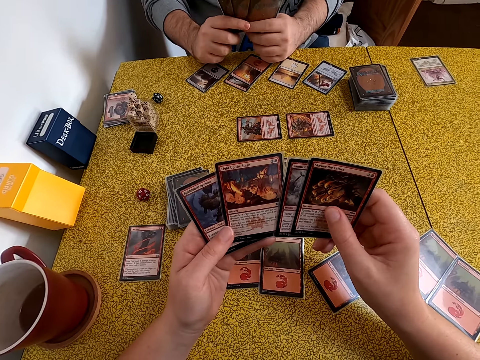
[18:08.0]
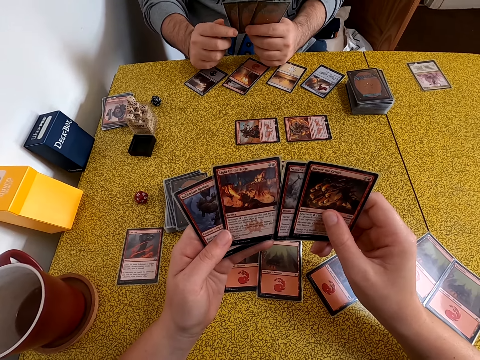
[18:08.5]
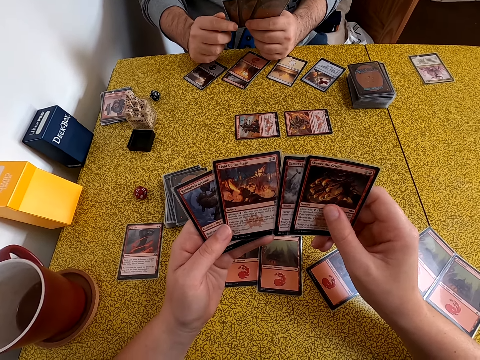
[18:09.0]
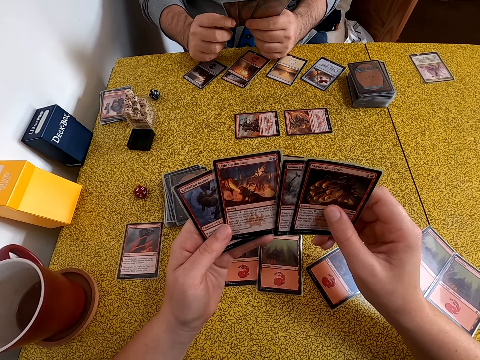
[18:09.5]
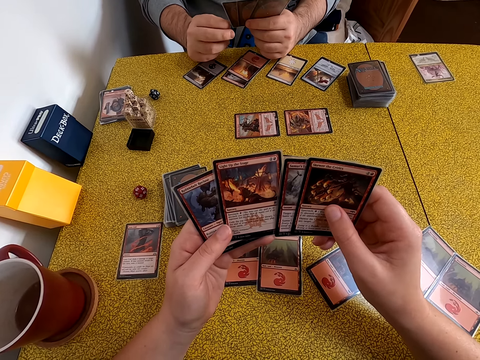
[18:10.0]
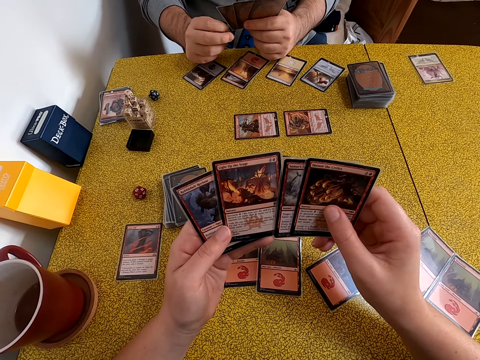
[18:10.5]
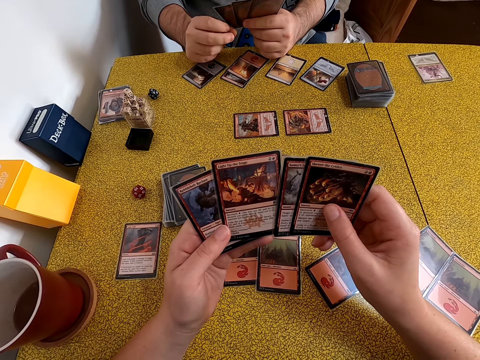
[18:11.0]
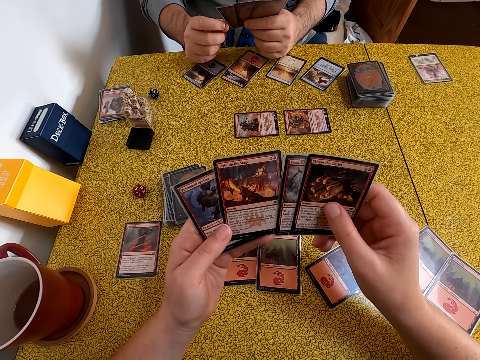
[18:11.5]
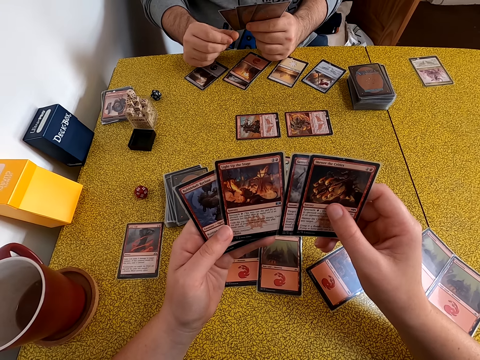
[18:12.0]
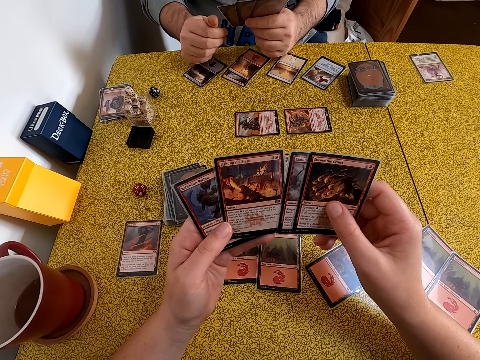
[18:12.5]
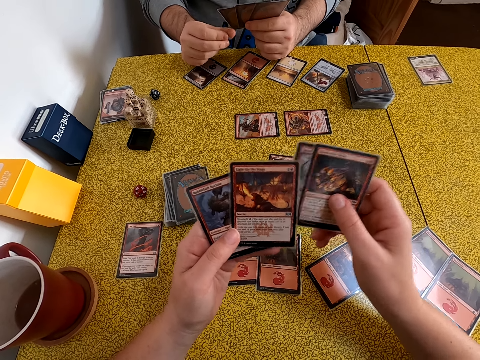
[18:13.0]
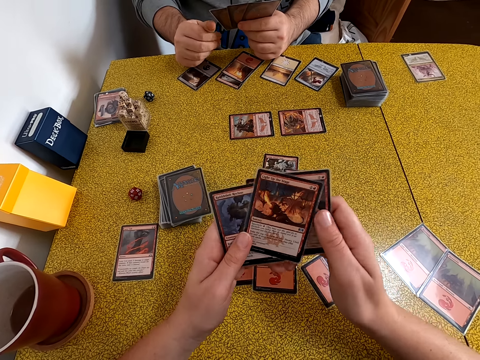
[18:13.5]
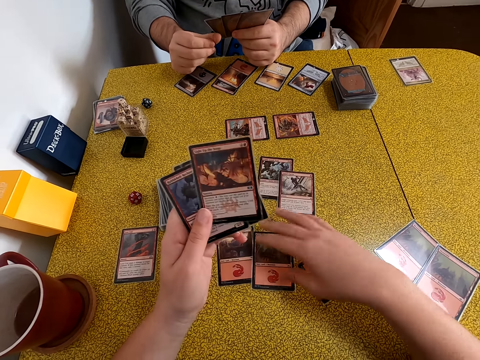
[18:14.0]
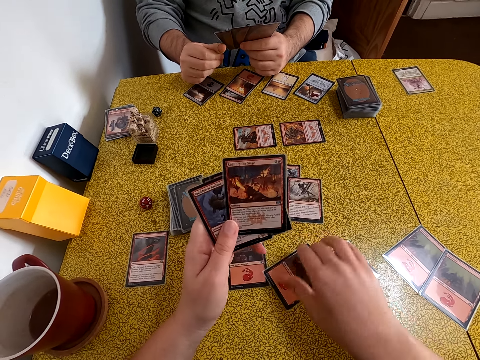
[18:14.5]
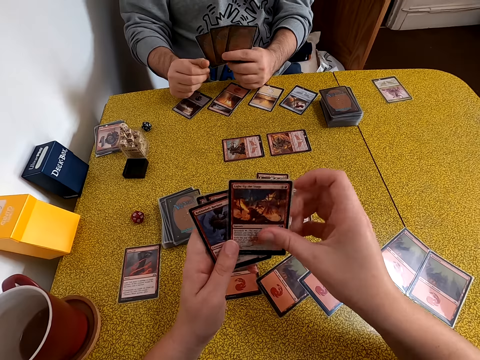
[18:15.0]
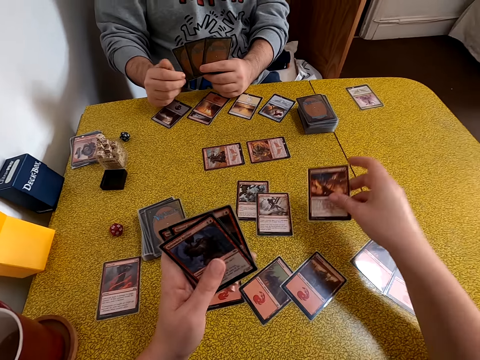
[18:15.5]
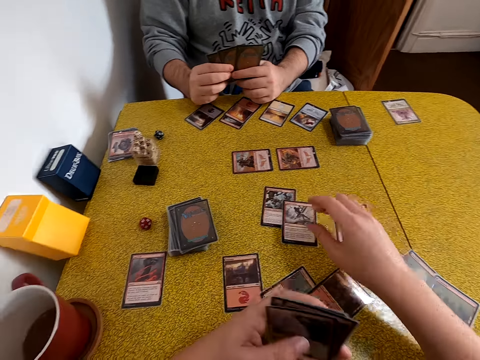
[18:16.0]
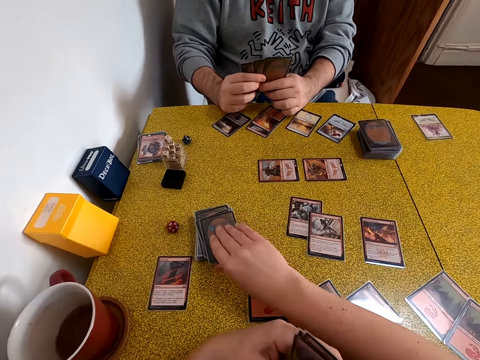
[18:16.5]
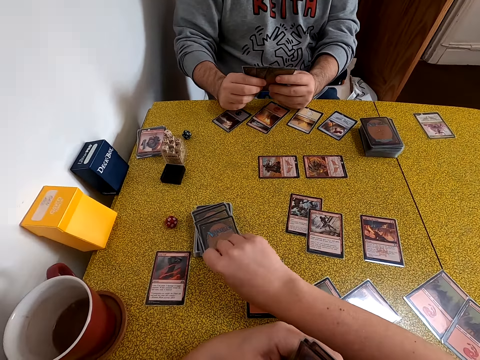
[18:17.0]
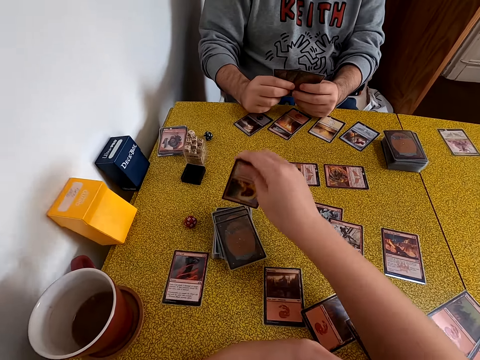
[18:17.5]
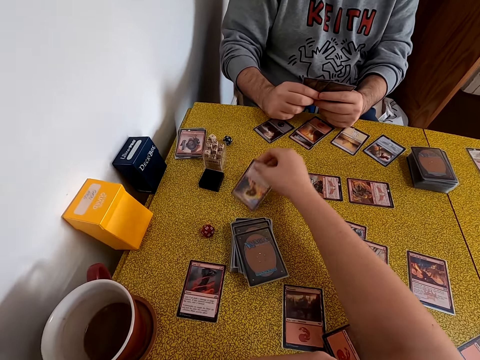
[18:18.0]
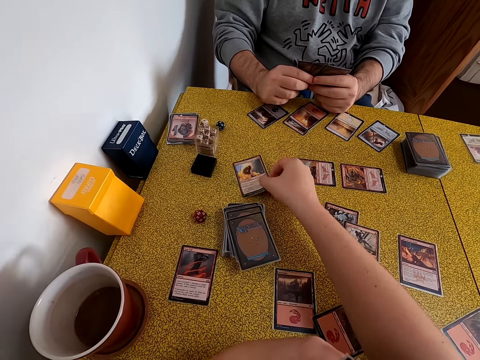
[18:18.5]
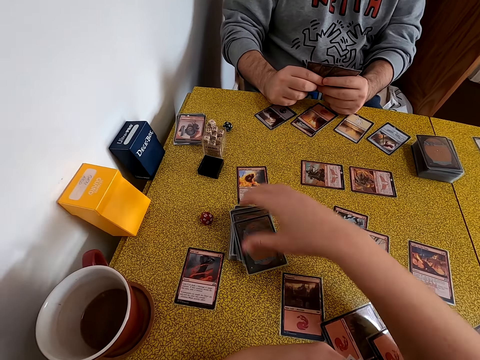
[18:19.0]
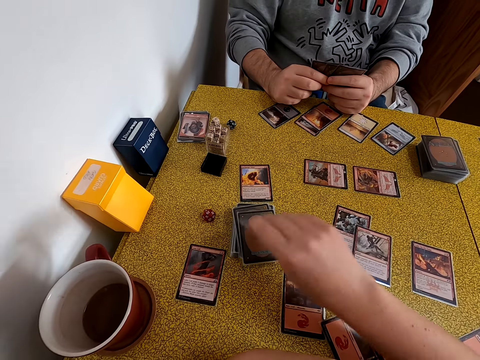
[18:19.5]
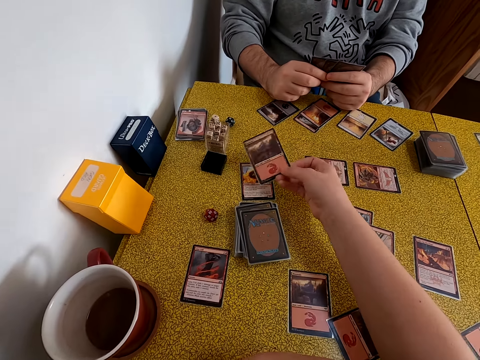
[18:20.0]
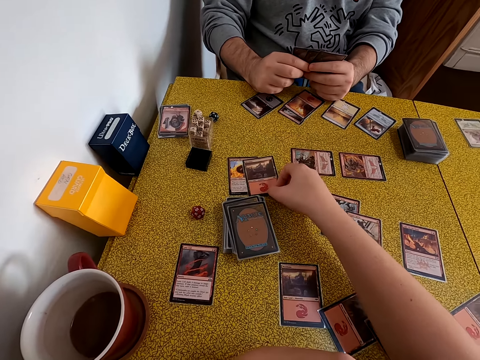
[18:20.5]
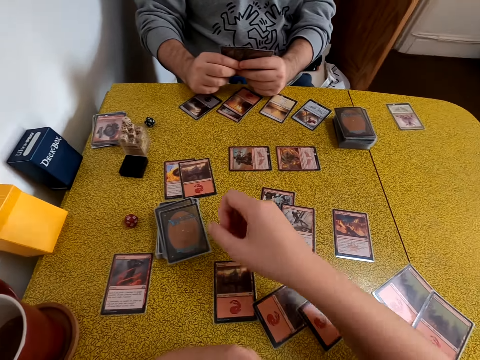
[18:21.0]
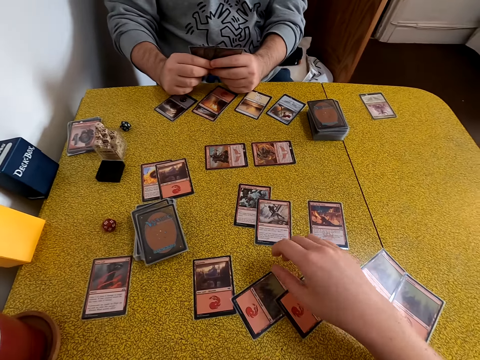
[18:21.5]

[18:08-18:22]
A person holds playing cards with one hand. The camera wearer moves a playing card on the table. They arrange playing cards. They put a playing card on the table. The person arranges playing cards with both hands. The camera wearer takes a playing card on the table. They turn the playing card on the table. They take another playing card. They put the playing card on the table.

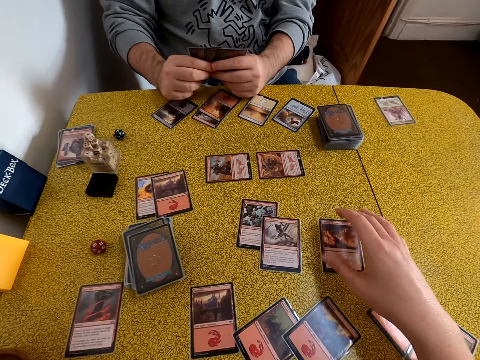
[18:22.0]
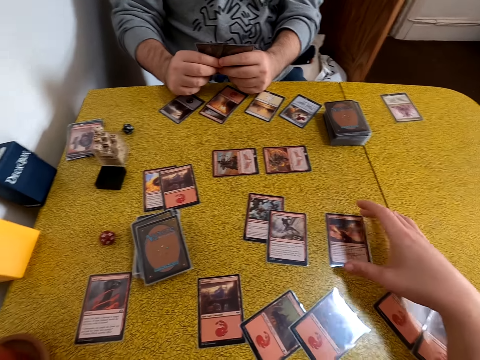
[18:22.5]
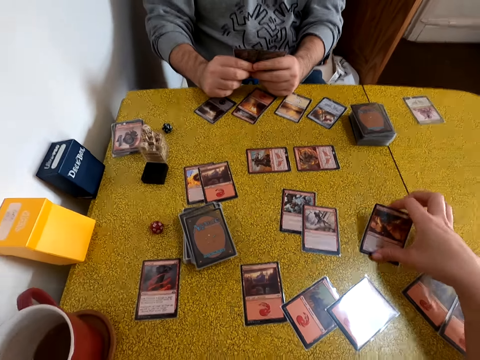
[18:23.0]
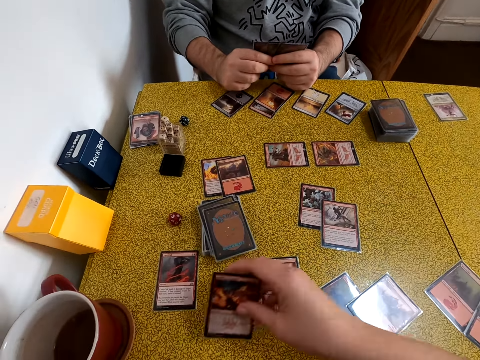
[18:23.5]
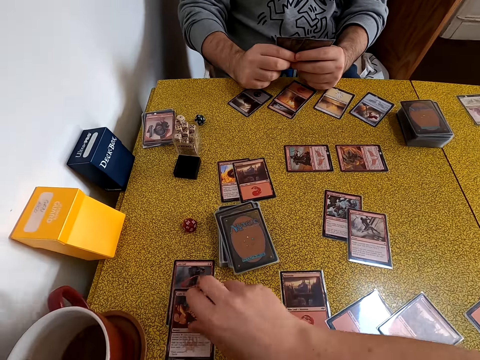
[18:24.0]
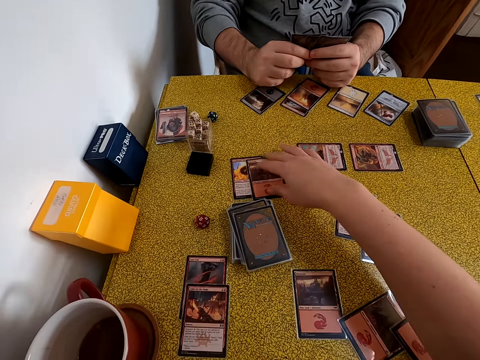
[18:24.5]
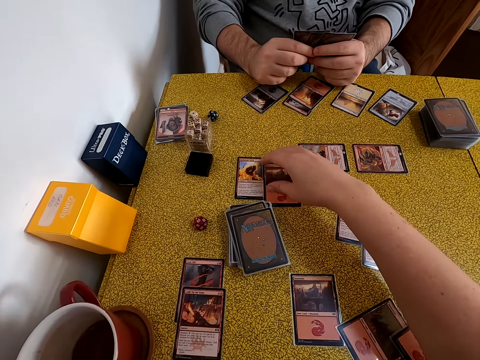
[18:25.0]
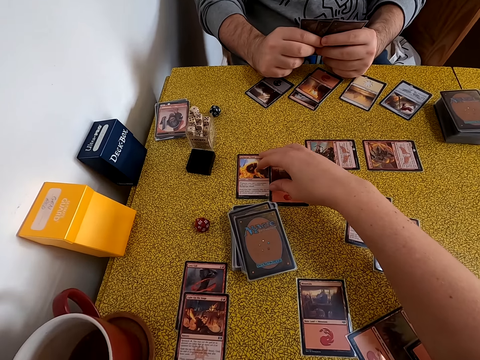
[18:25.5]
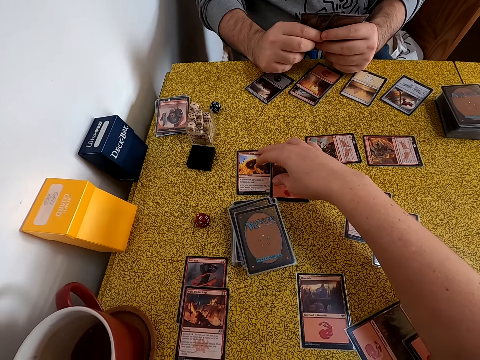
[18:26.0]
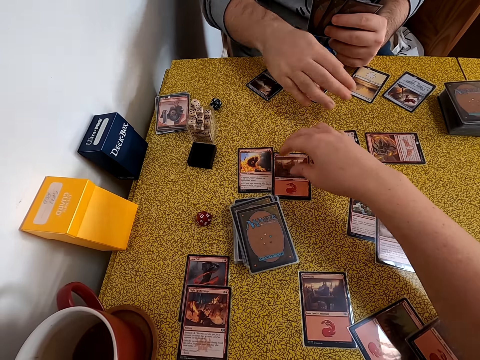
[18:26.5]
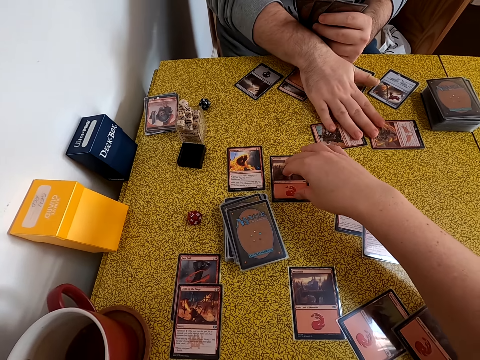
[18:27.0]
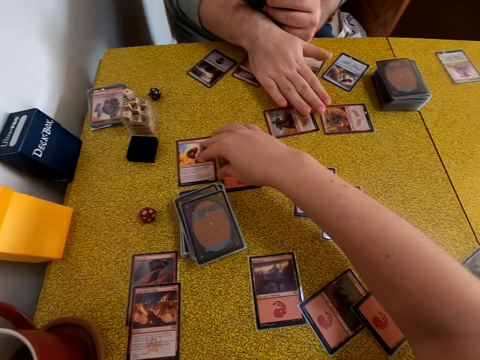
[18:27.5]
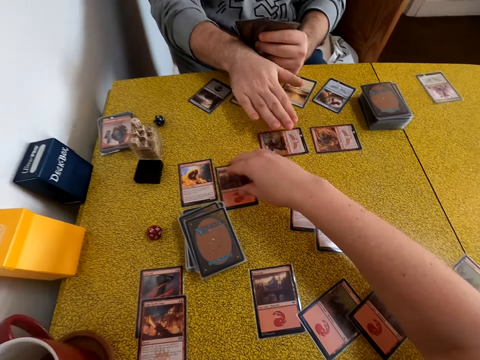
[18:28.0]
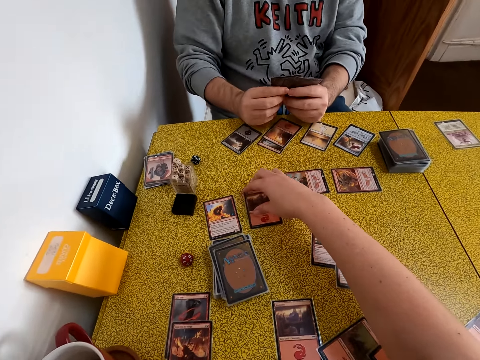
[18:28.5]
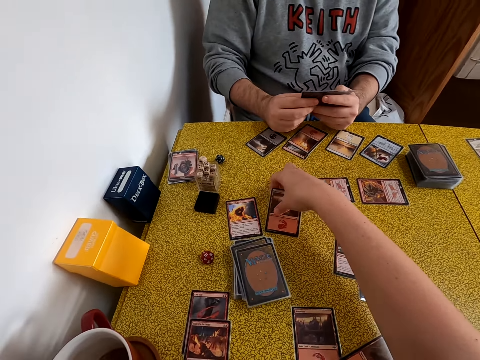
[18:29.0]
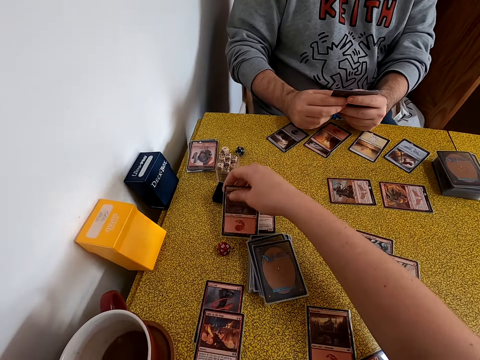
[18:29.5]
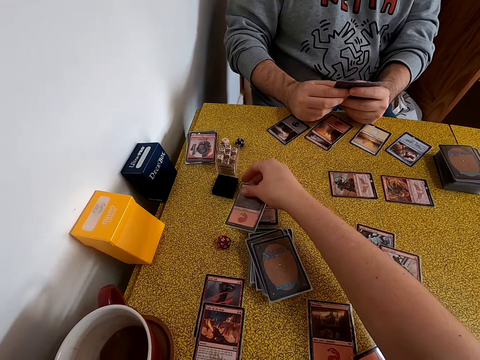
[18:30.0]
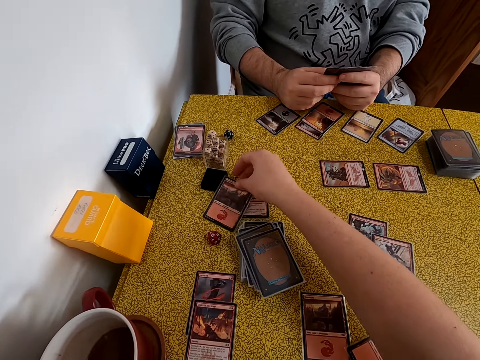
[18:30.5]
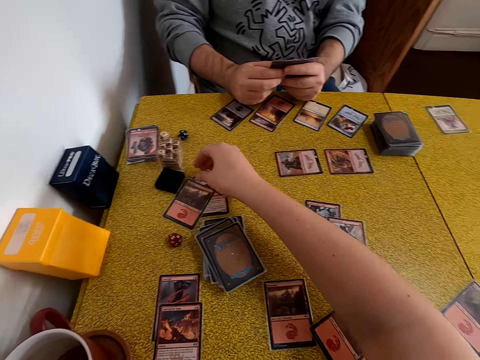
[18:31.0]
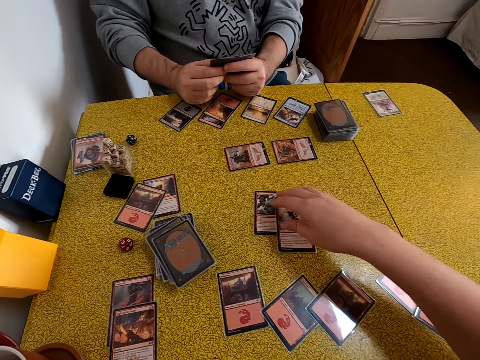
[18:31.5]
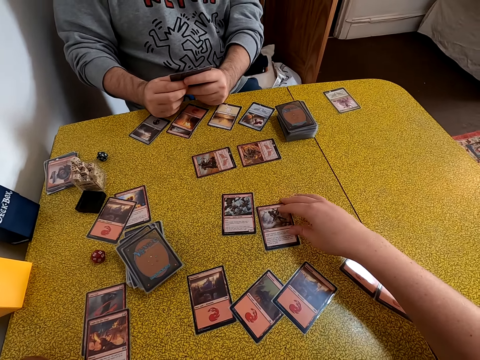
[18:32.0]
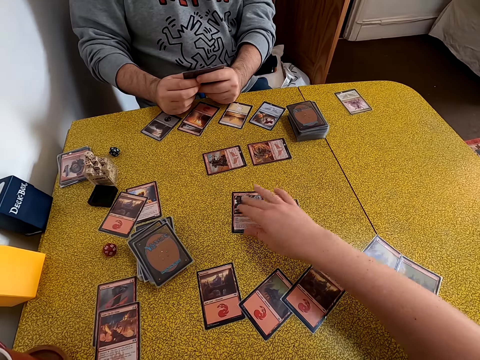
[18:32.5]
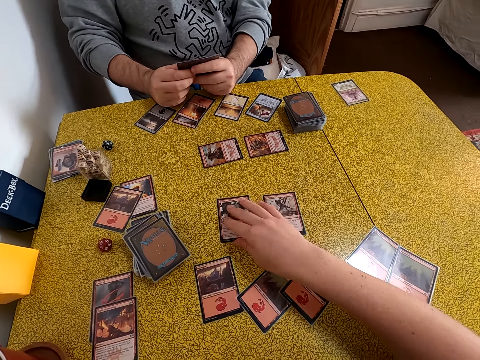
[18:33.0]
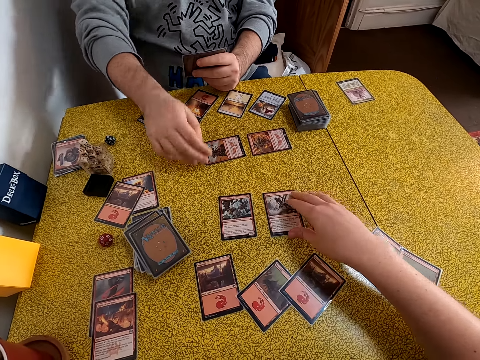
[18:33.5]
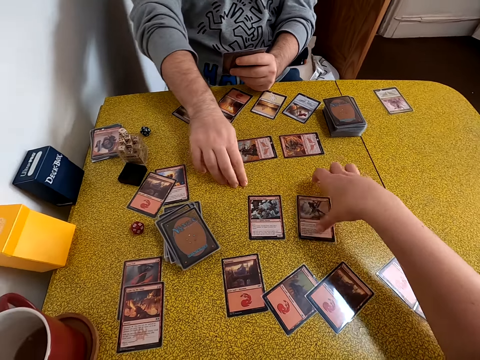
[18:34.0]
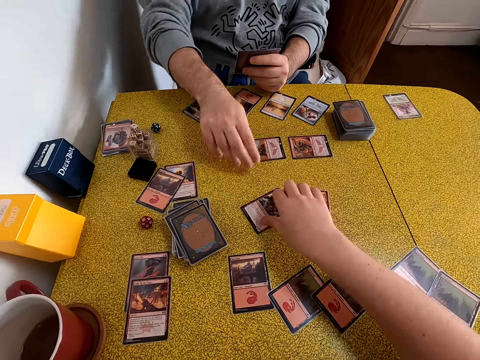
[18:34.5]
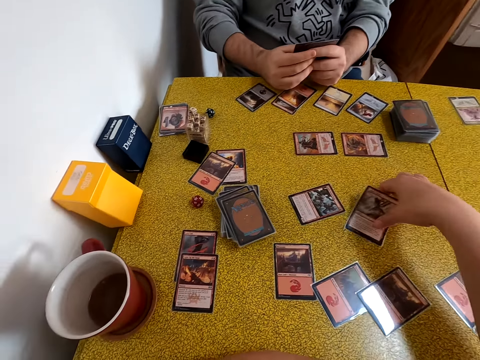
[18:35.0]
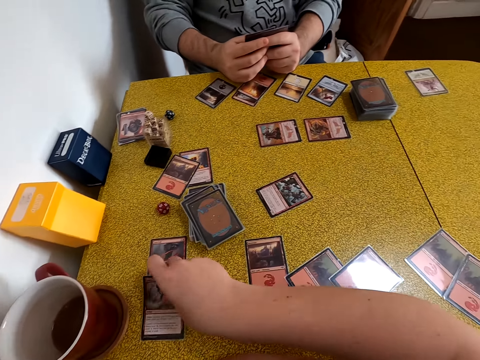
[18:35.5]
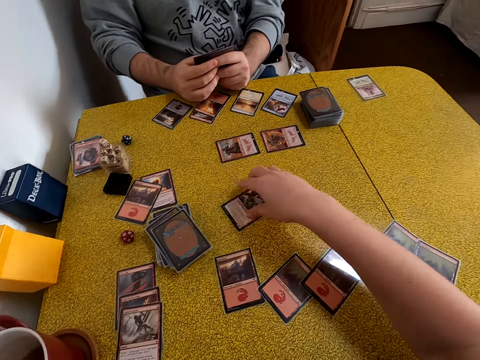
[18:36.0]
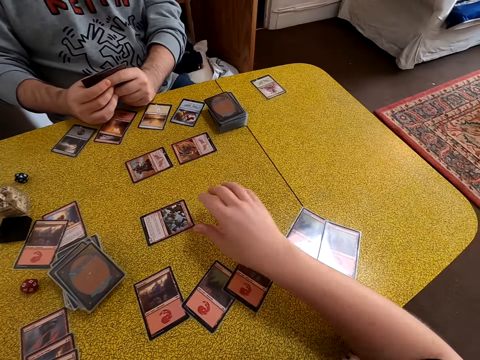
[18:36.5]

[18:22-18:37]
The camera wearer takes another playing card. A man picks a card. The camera wearer arranges the playing card on the other side of the table. They arrange playing cards on the table. The man arranges playing cards on the table. The man arranges playing cards. The camera wearer arranges playing cards on the table. The man points on playing cards on the table. The man arranges playing cards with both hands. The camera wearer arranges playing cards on the table.
